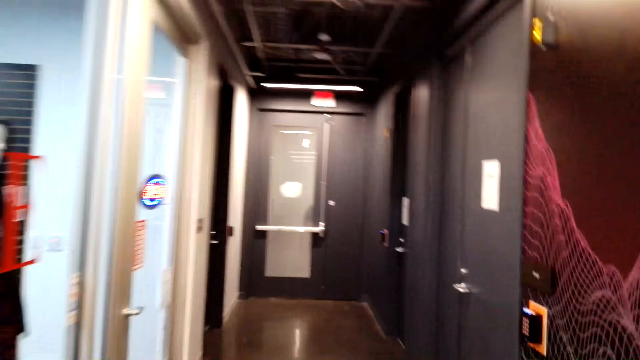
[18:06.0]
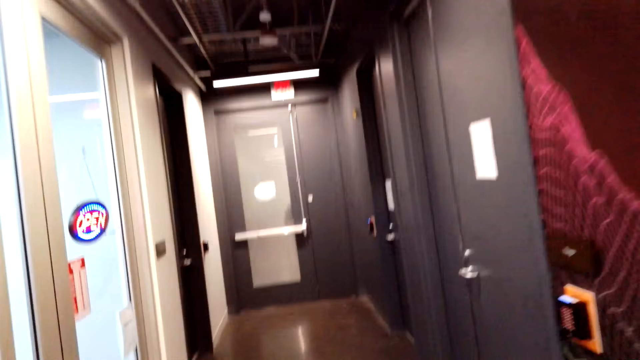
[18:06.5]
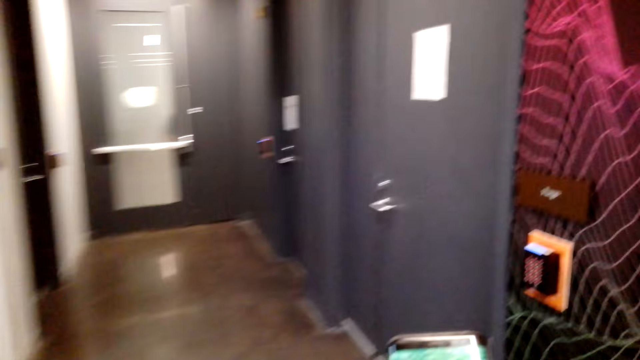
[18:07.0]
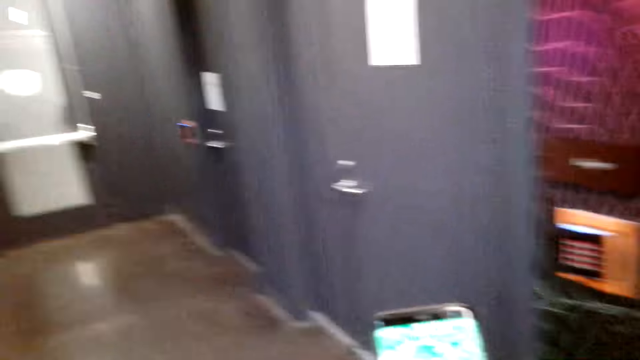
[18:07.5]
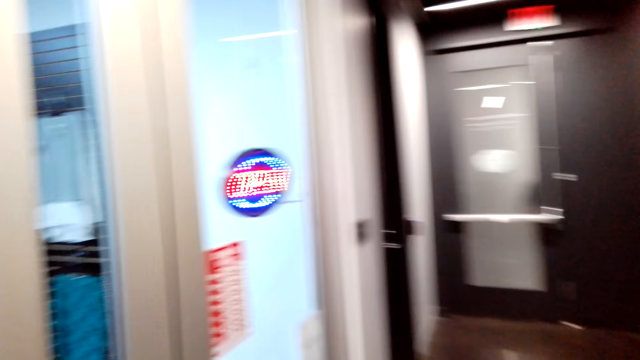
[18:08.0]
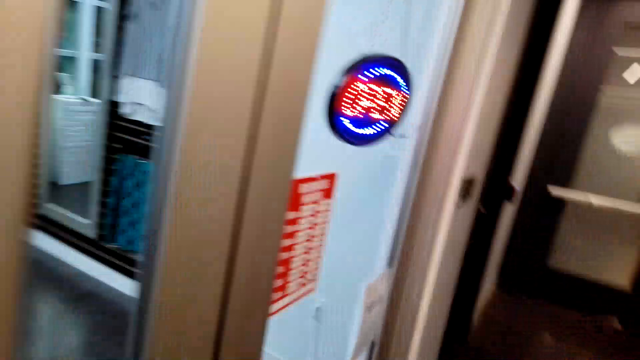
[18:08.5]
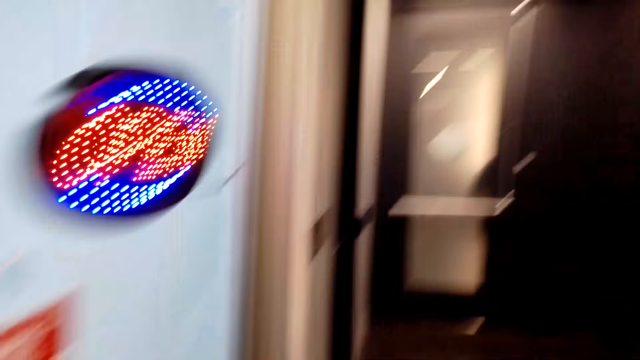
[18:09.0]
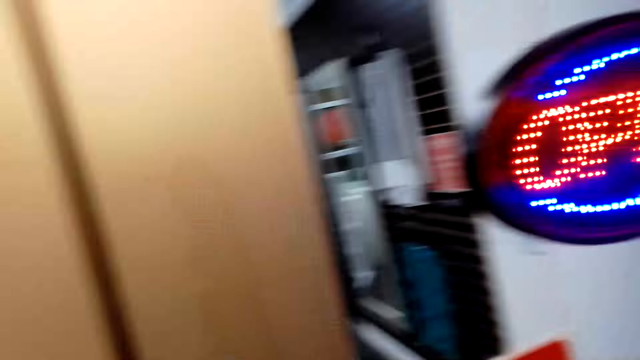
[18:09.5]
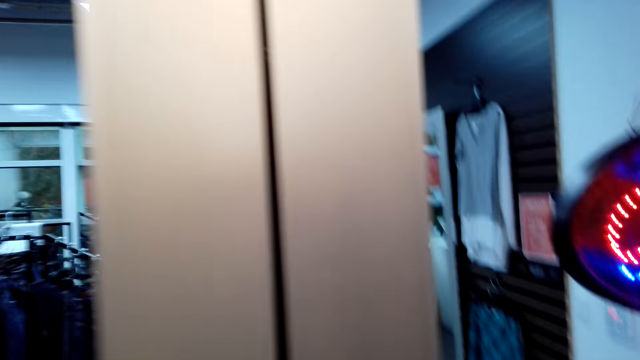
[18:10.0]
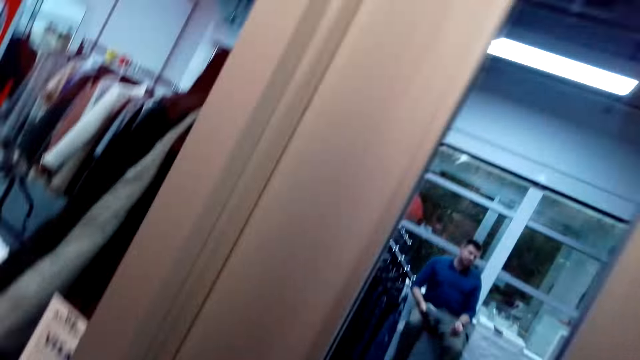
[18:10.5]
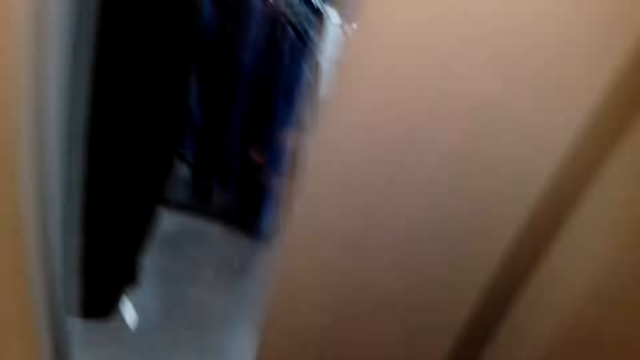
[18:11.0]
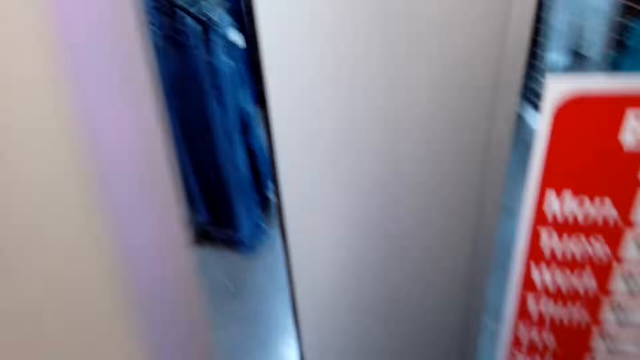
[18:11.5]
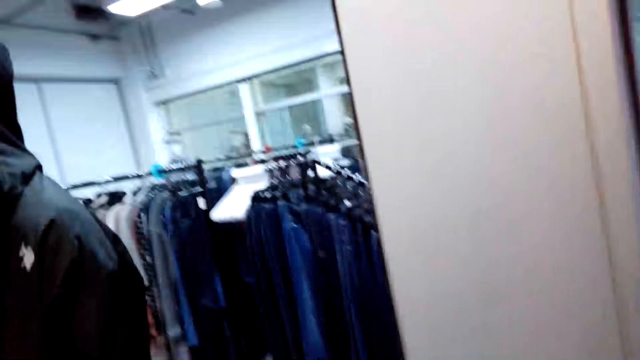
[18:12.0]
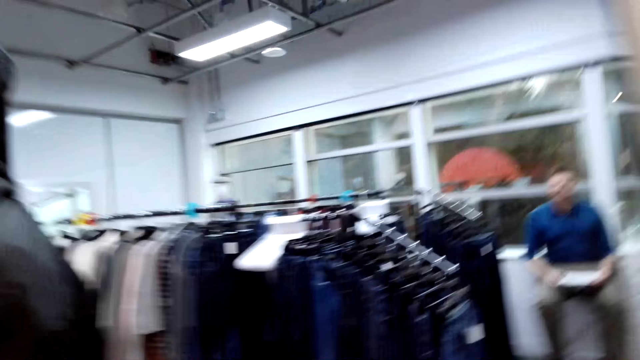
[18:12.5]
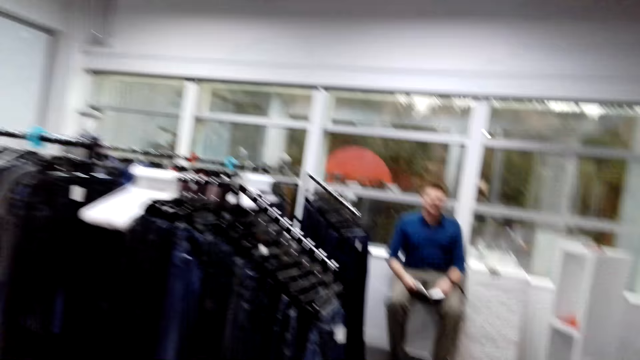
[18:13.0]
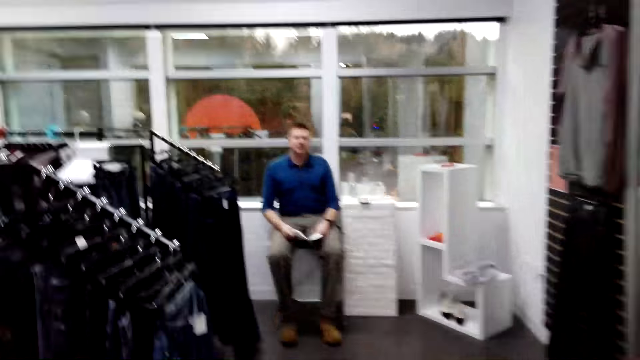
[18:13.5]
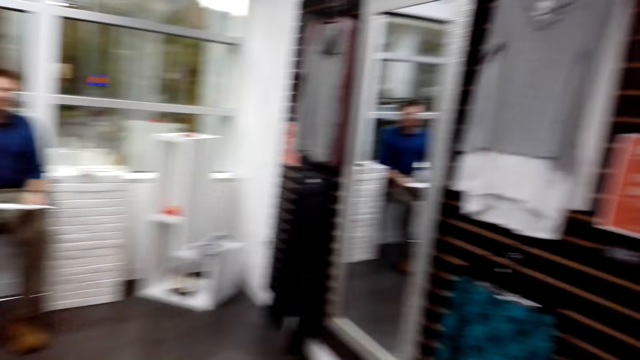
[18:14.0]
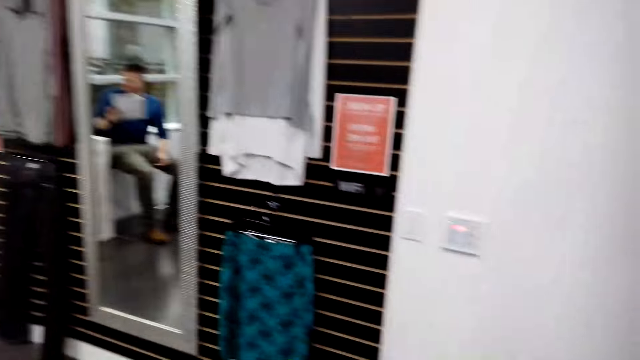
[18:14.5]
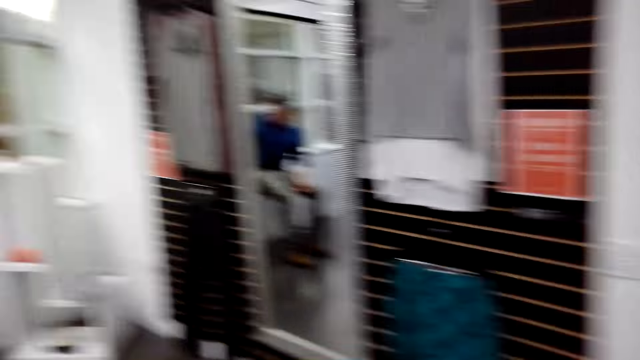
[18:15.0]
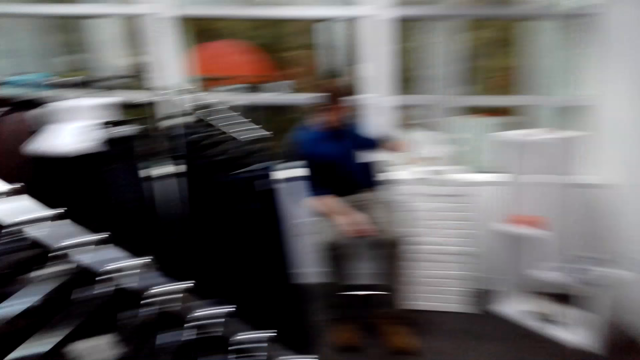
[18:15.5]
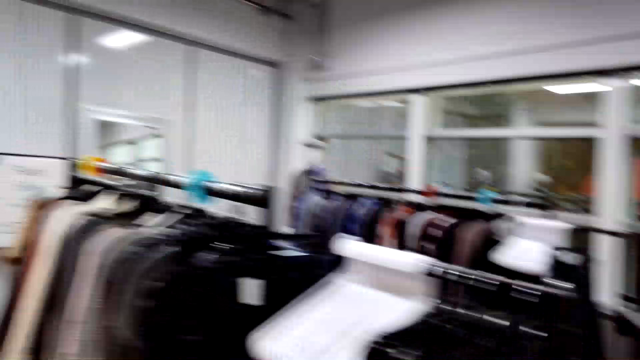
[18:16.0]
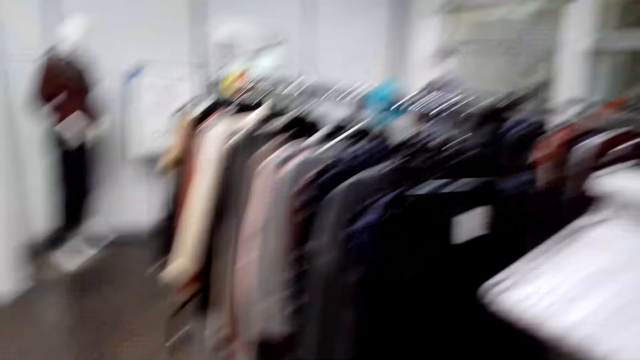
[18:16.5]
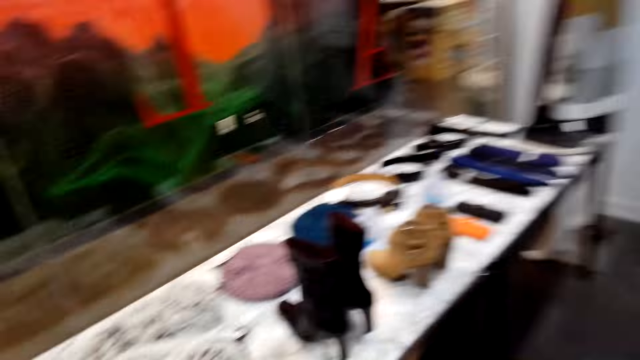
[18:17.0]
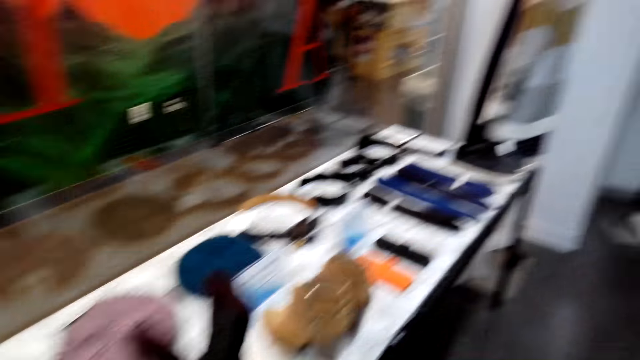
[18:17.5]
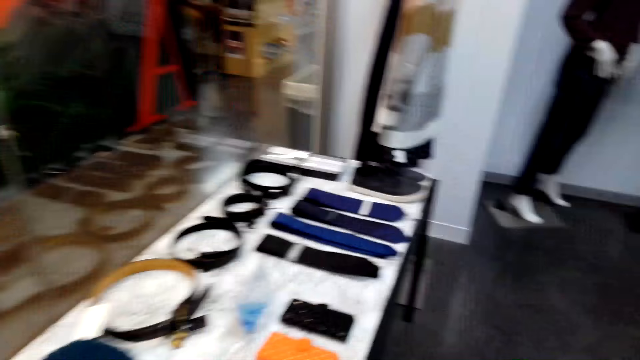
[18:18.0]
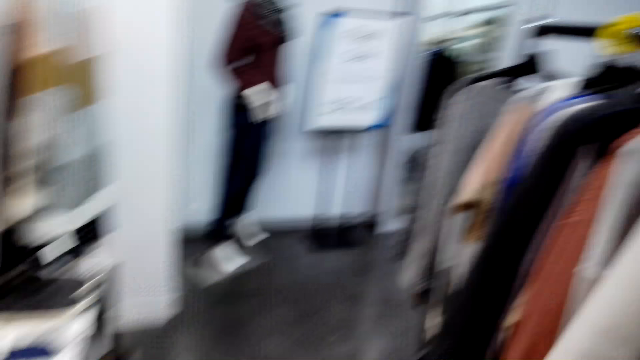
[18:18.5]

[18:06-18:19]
The camera wearer uses the phone. They open the door. A person holds a piece of paper. The camera wearer walks in the room.

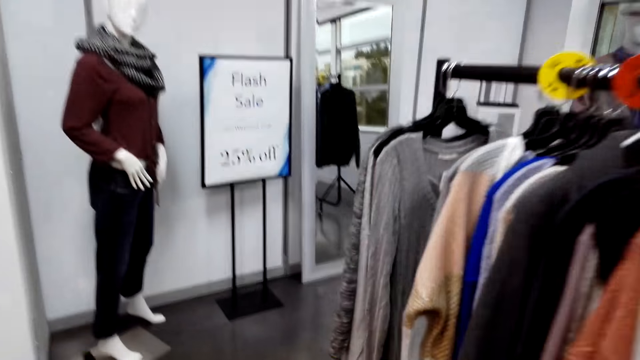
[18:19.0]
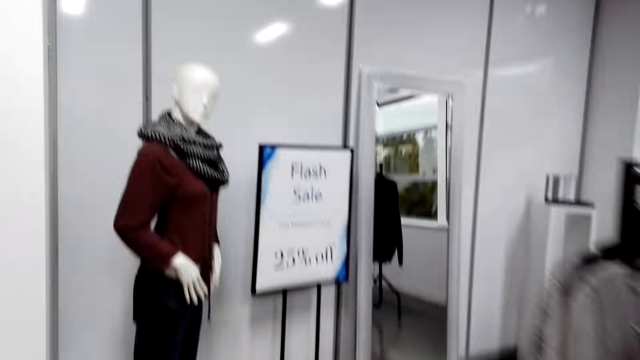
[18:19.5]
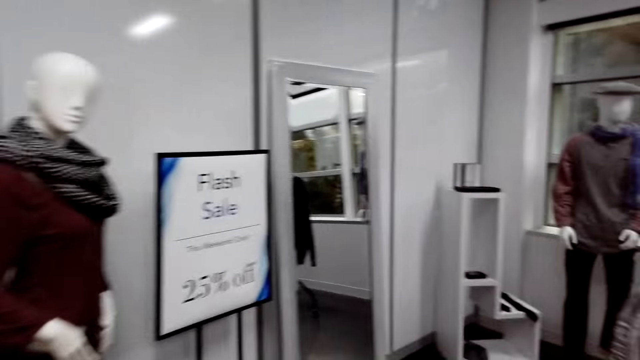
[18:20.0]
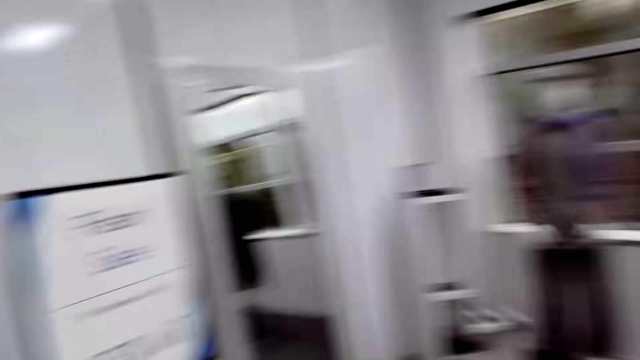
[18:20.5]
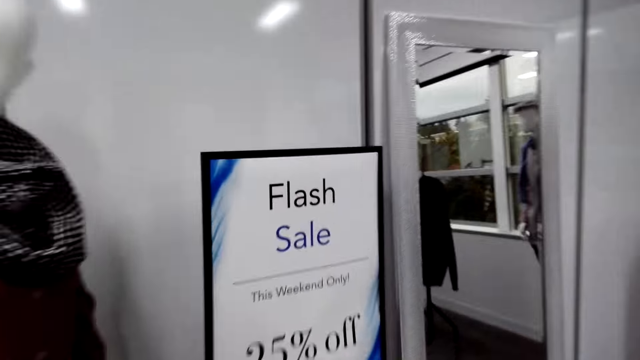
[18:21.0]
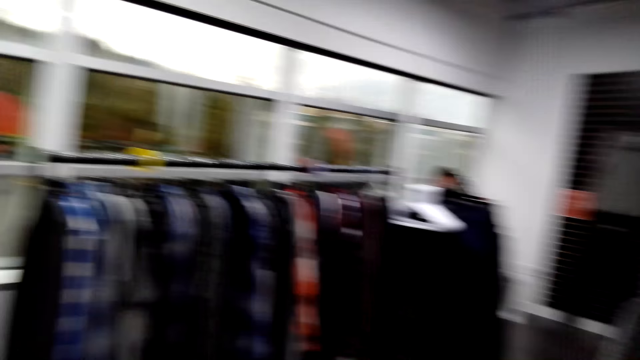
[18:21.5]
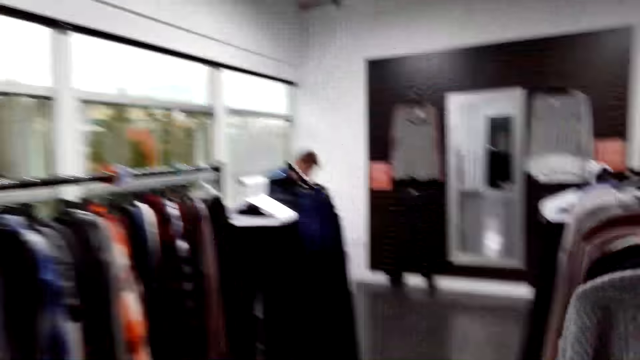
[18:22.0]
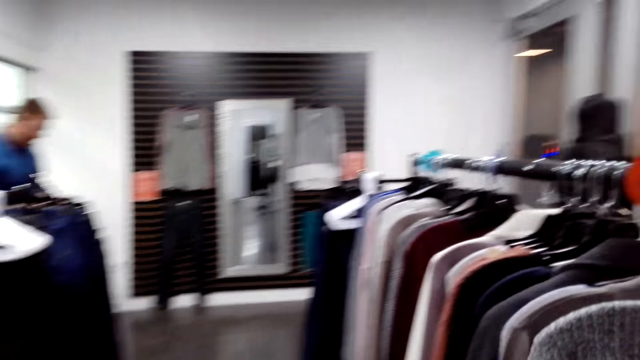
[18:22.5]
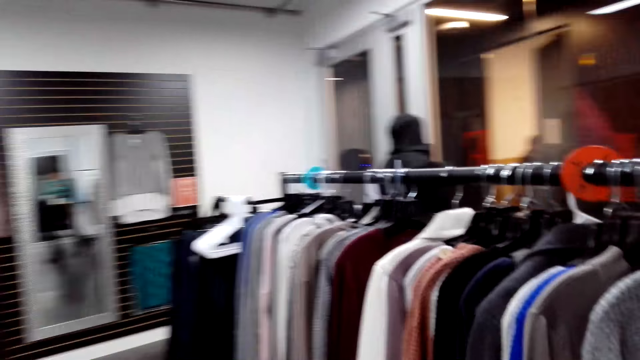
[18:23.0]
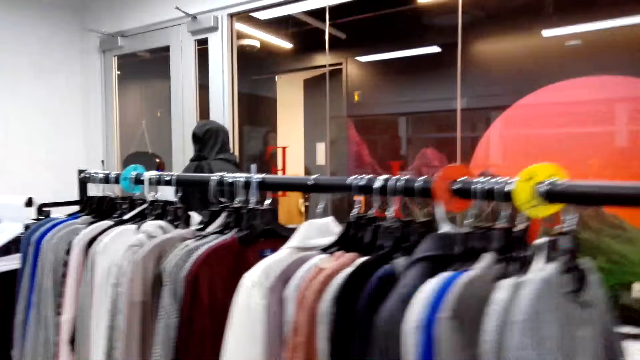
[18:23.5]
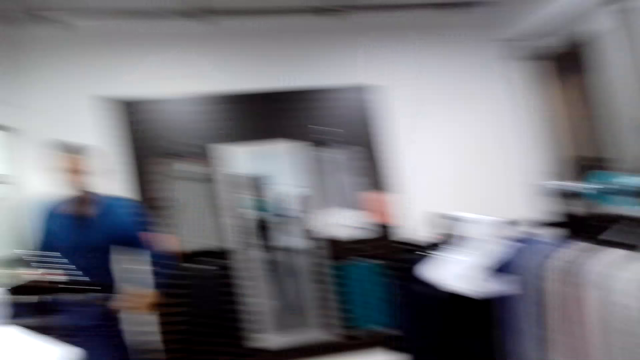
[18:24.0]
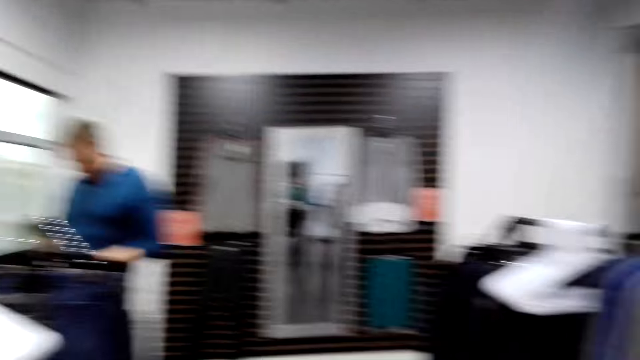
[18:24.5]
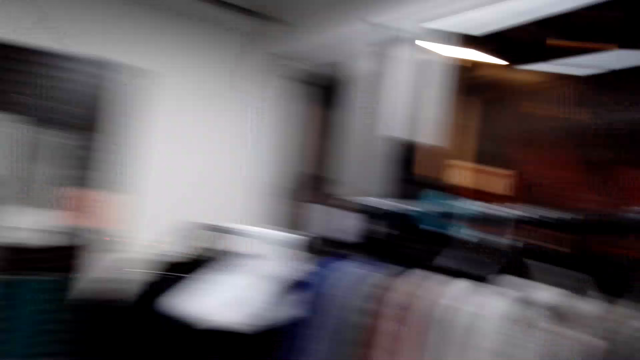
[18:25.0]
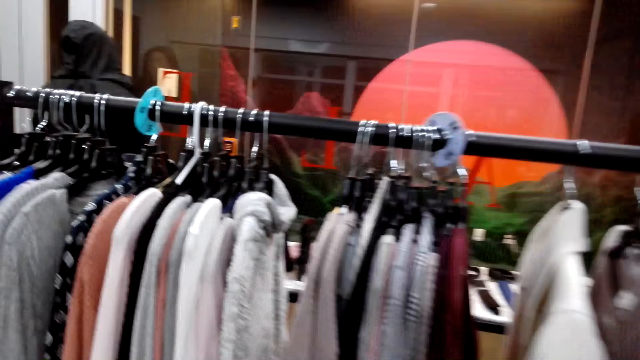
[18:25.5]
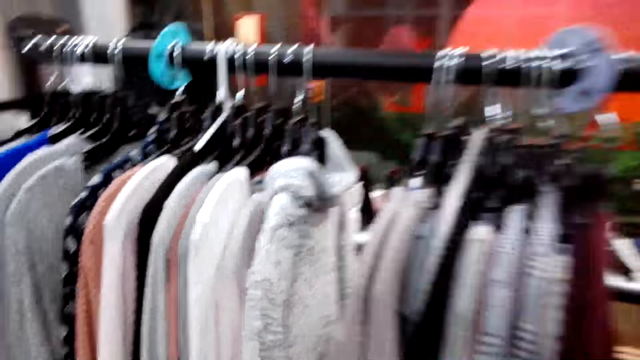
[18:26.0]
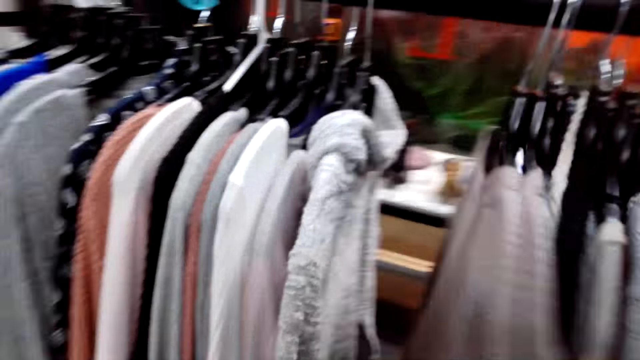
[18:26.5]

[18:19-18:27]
The camera wearer walks around. A person walks in the room.
